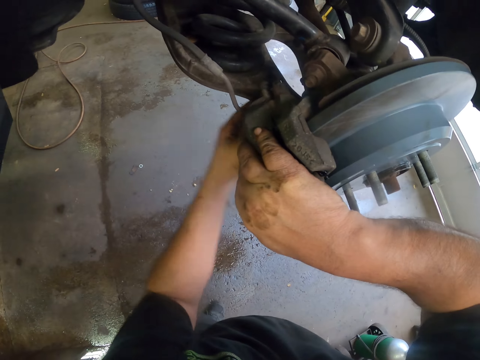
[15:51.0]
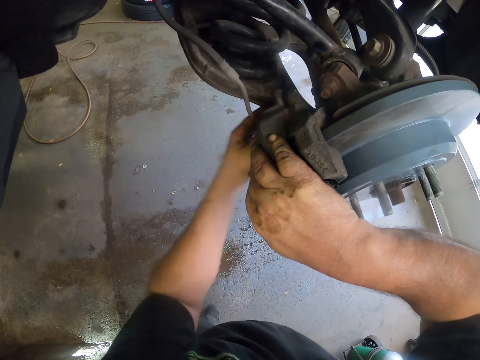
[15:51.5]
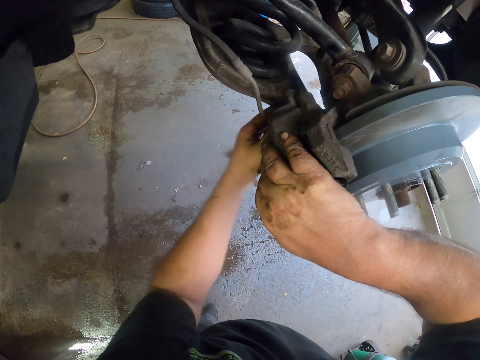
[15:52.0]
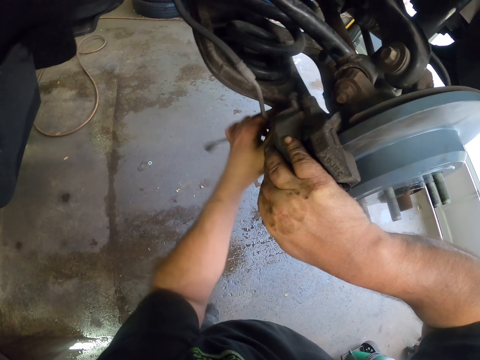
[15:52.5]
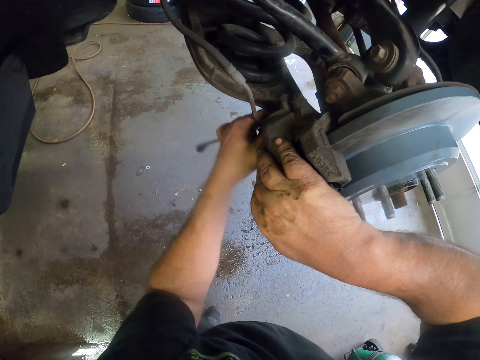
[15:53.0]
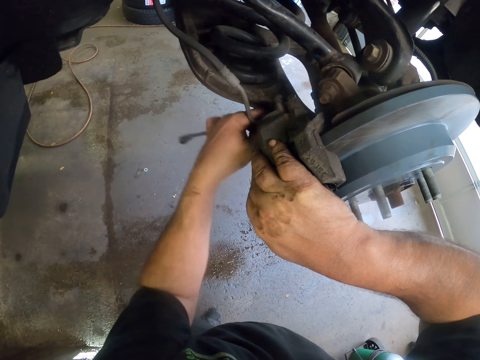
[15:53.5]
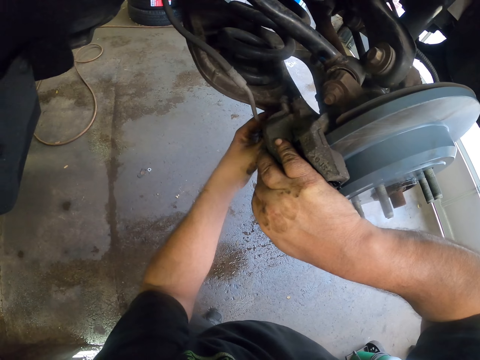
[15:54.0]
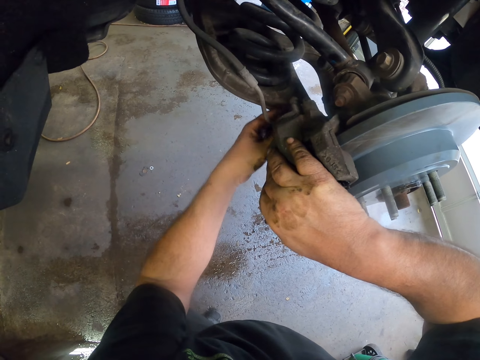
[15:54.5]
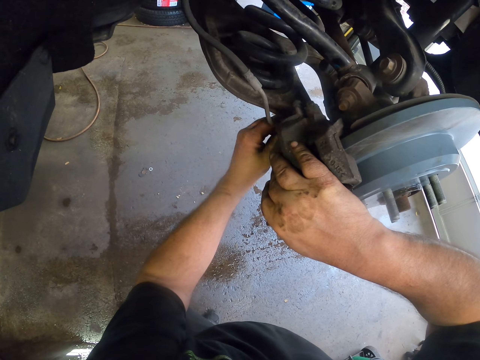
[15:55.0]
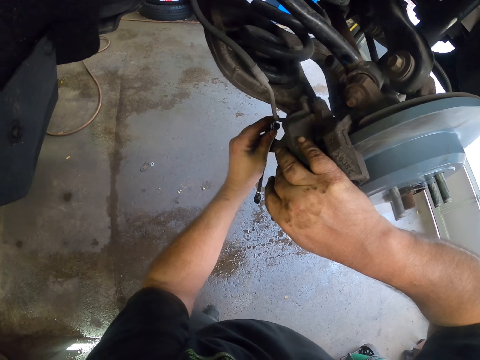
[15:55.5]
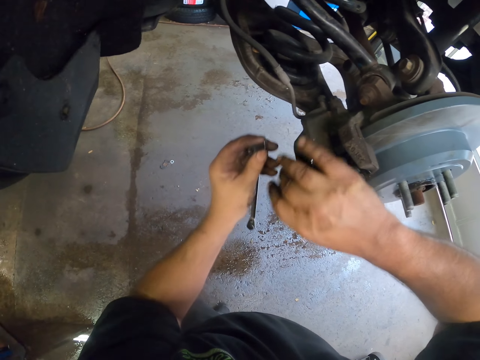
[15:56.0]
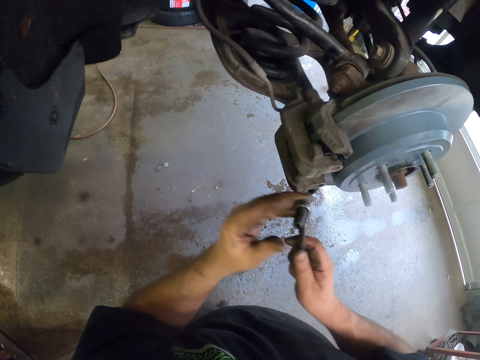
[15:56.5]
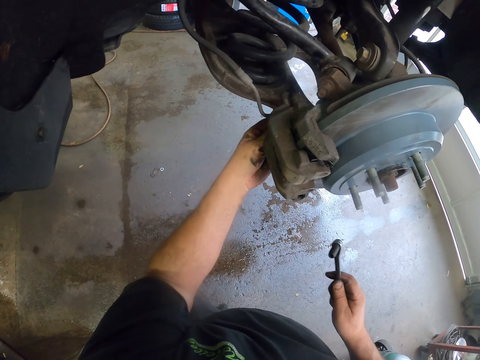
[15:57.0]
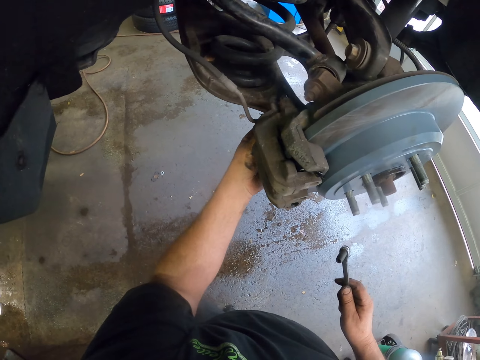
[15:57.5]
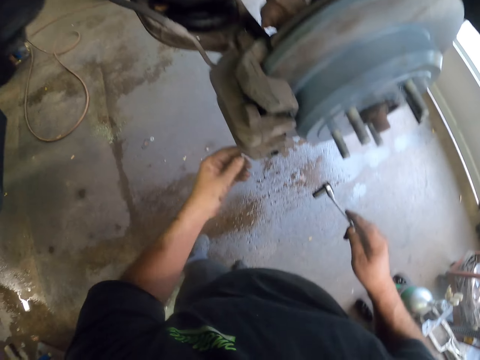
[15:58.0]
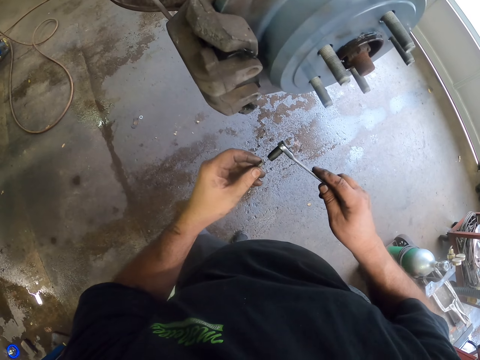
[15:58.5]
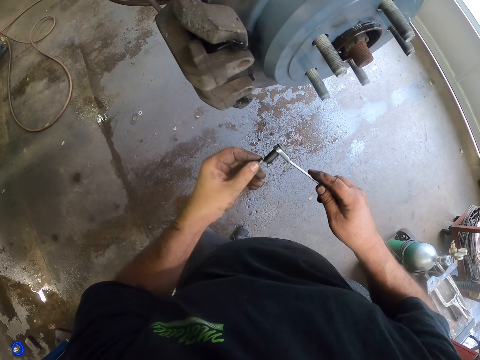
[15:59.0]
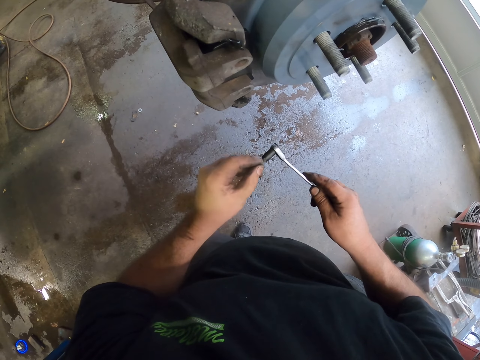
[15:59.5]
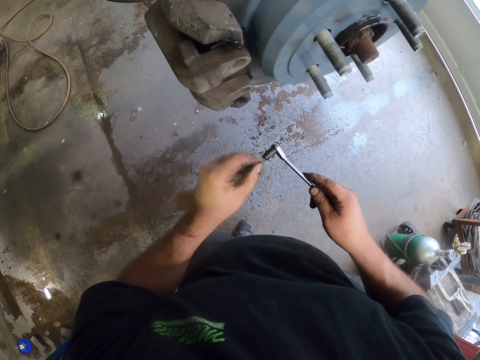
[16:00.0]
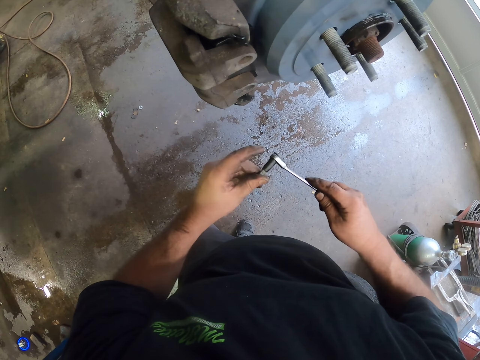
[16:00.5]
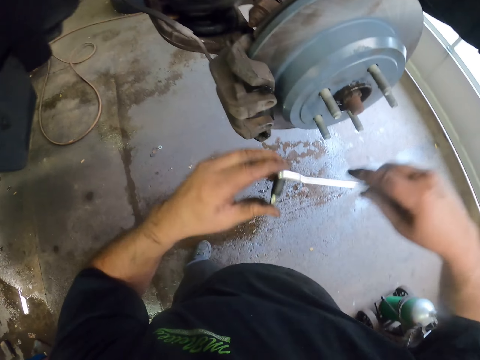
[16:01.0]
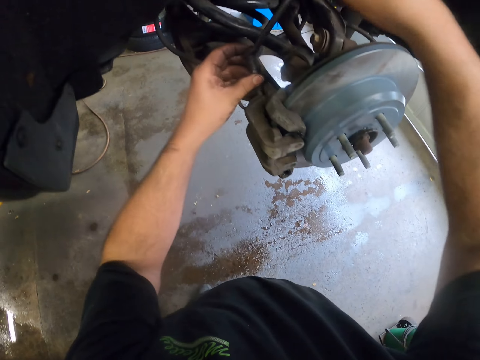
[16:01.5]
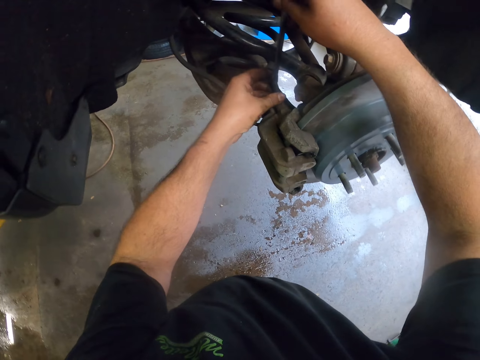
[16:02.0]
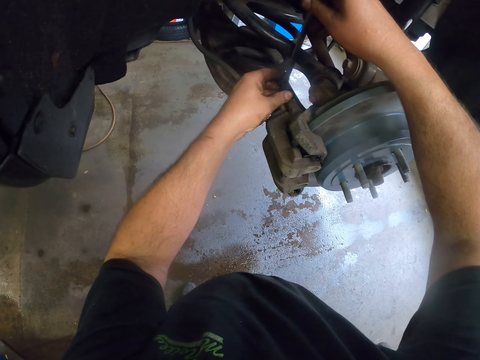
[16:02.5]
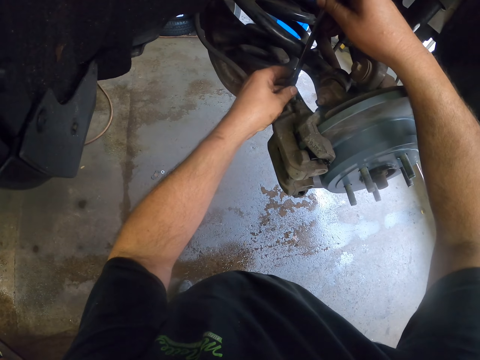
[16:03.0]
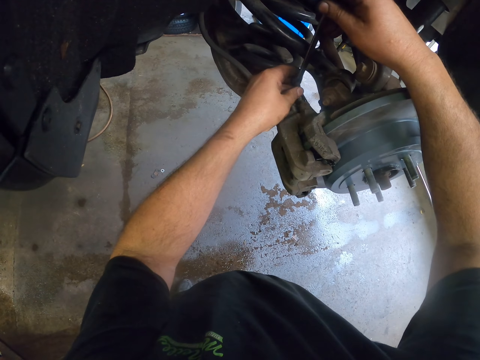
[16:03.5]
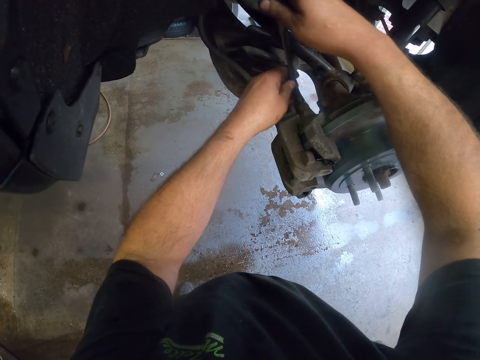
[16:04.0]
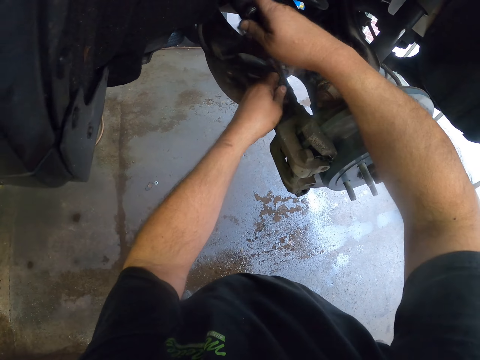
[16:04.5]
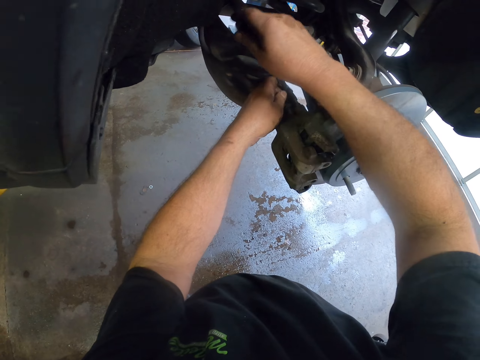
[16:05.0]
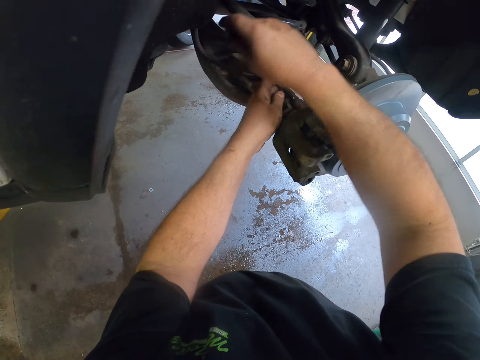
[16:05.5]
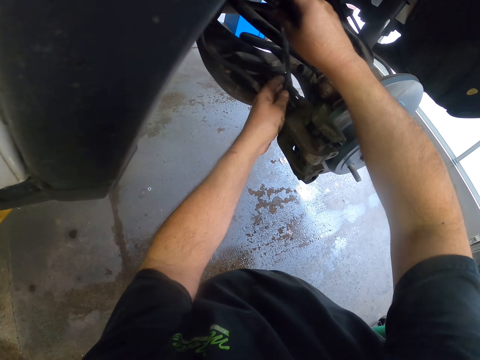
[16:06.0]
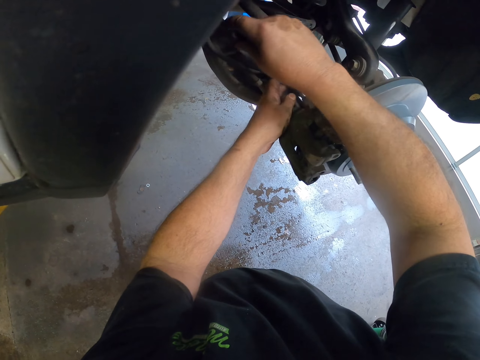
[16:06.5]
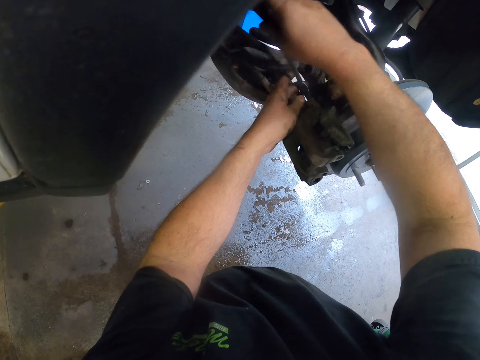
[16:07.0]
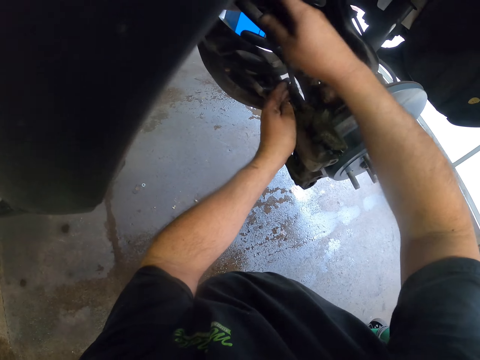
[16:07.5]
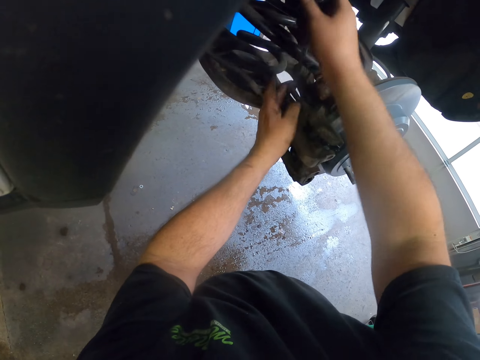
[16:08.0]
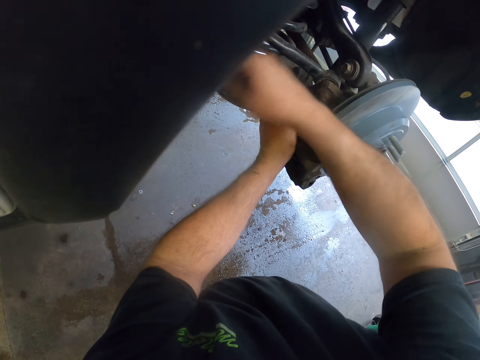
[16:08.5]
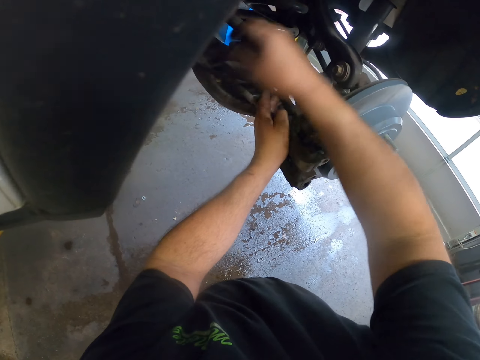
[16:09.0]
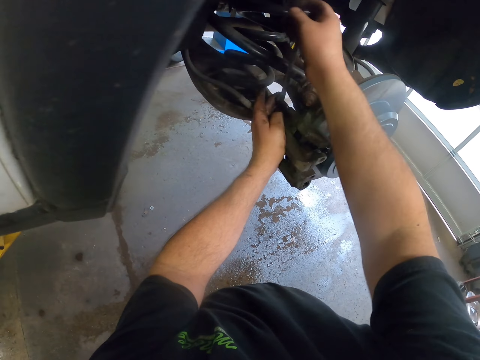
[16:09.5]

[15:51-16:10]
The camera wearer removes the socket driver from the vehicle. They put the socket nut driver on the other hand. They remove the nut with the hand. They put the nut on the socket nut driver. They fix the nut to a bolt. They fix the bolt in the wheel using a spanner. They move the socket nut driver to the vehicle. They tighten the nut.

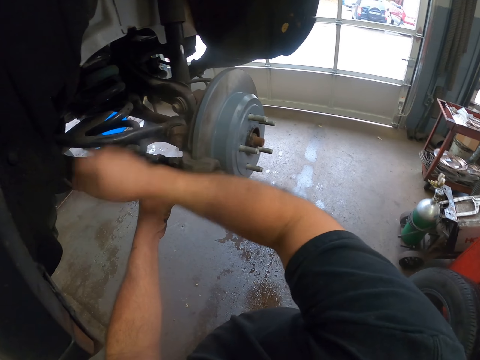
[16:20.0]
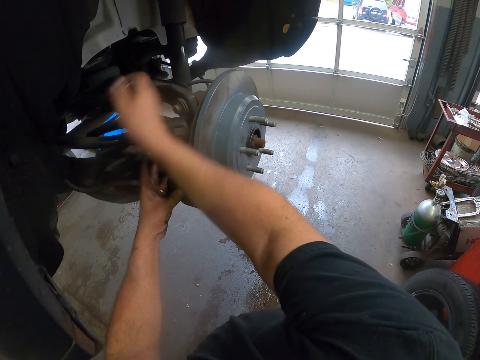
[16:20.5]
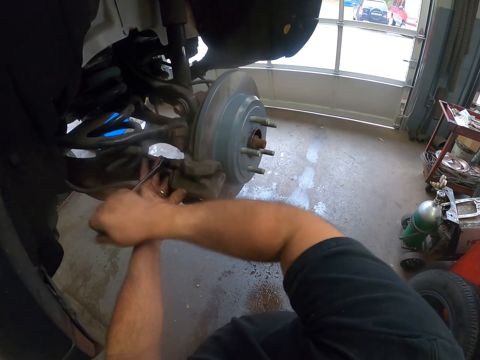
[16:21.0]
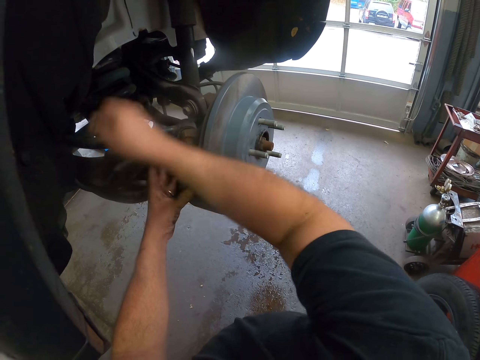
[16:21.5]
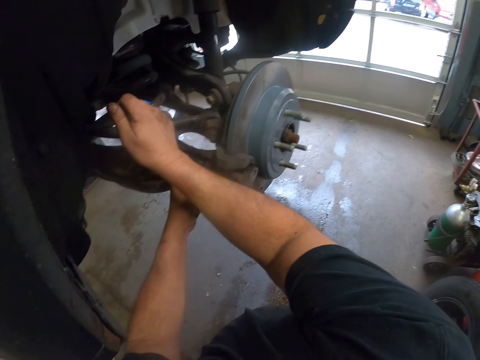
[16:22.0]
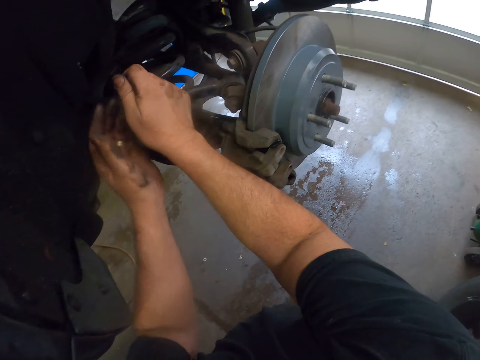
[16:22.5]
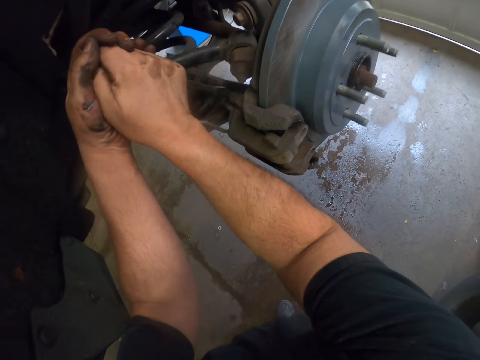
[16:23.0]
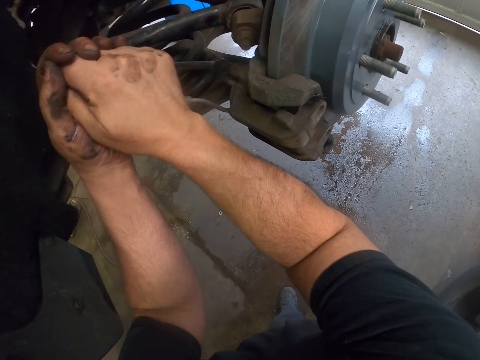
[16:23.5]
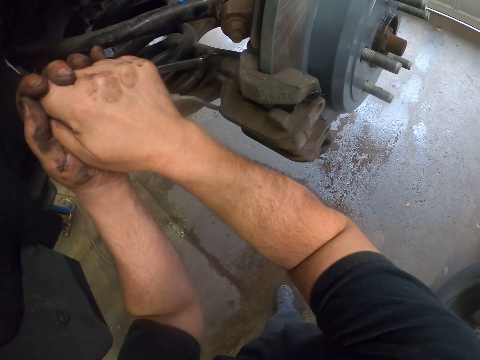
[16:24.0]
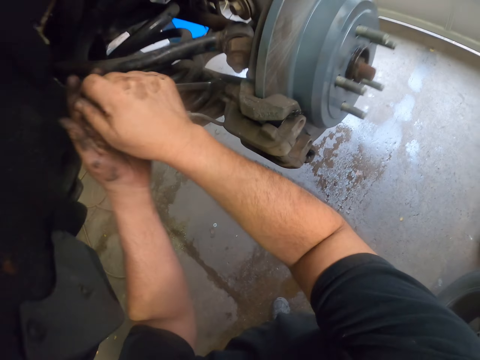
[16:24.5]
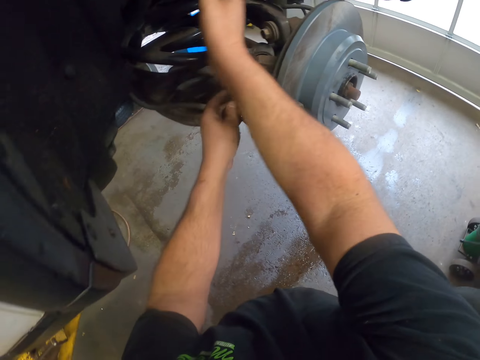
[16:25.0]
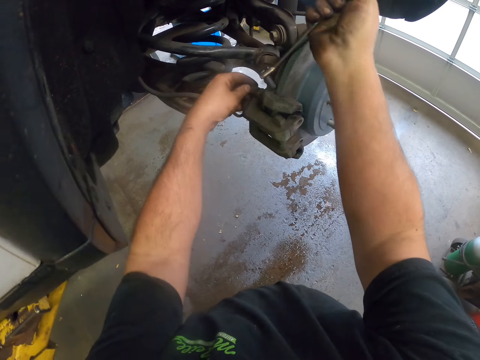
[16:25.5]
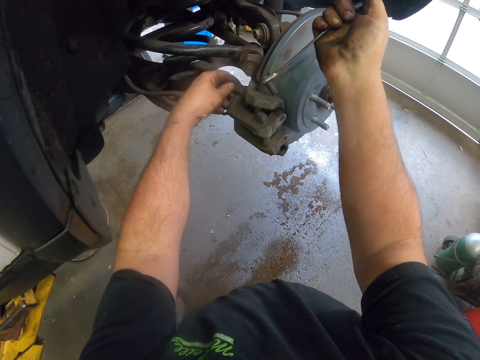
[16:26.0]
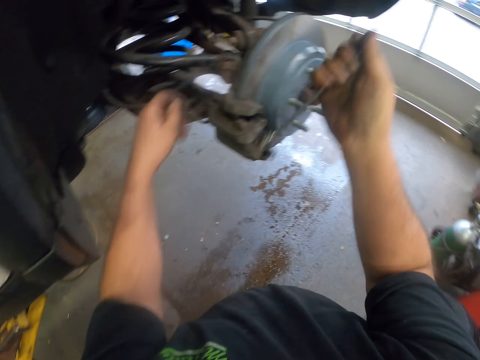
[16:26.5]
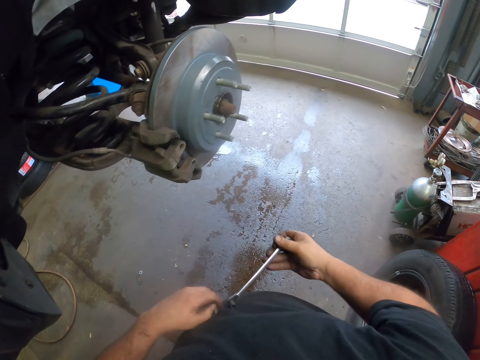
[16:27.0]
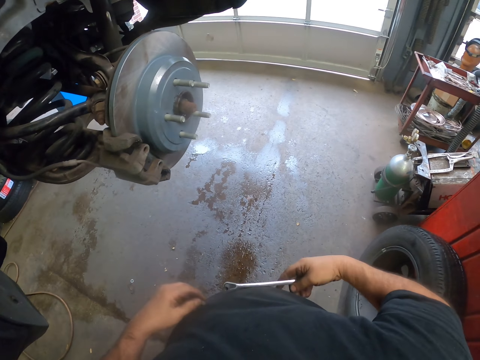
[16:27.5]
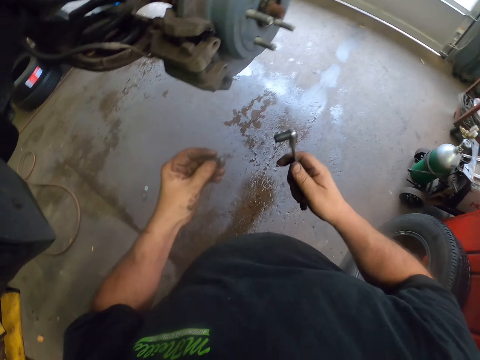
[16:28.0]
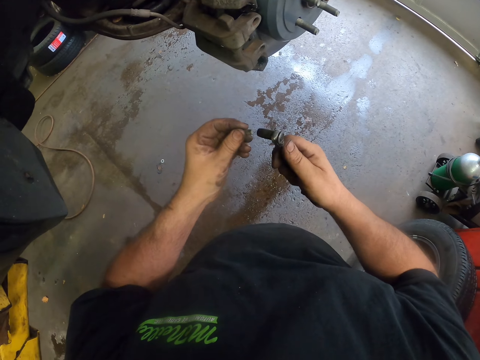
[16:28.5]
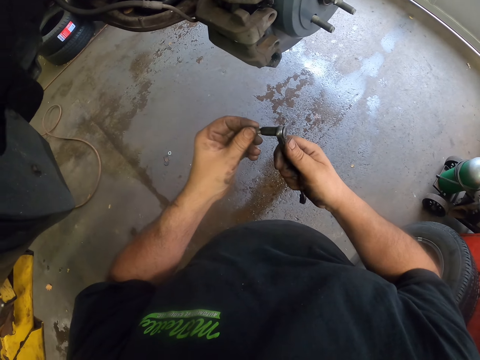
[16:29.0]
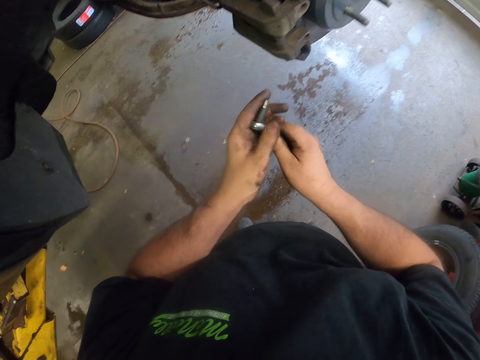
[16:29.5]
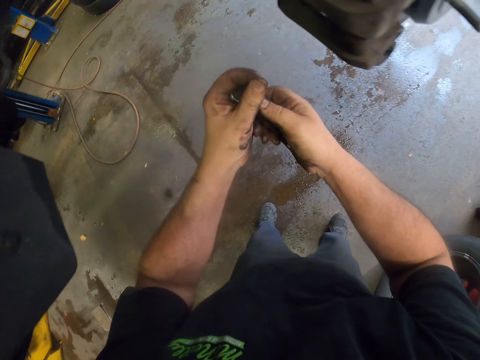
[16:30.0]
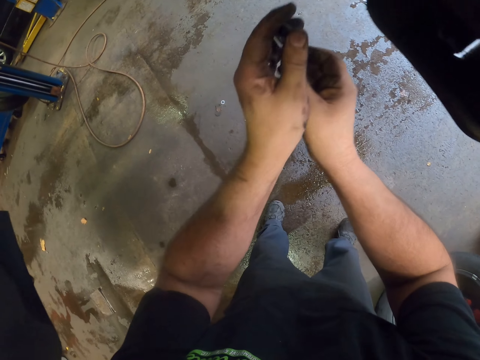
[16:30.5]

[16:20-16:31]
The camera wearer moves the hand on the other hand. They remove the nut from the vehicle. They hold the socket nut driver on the stomach. They fix the nut to a bolt. They place the nut on the socket nut driver.
